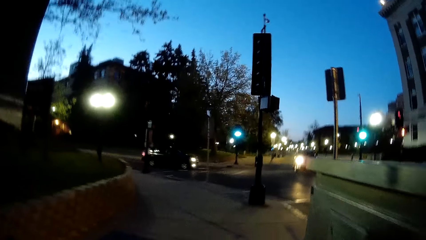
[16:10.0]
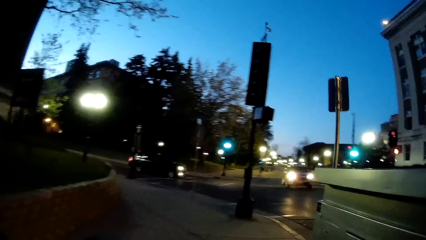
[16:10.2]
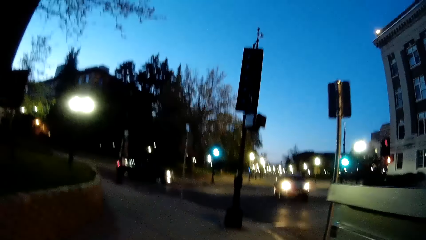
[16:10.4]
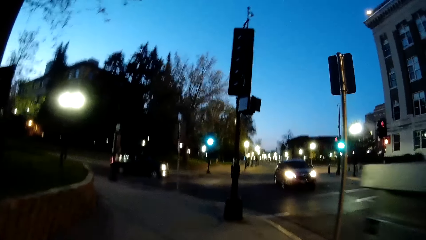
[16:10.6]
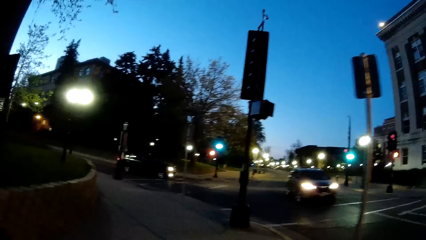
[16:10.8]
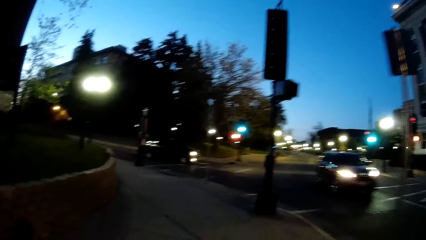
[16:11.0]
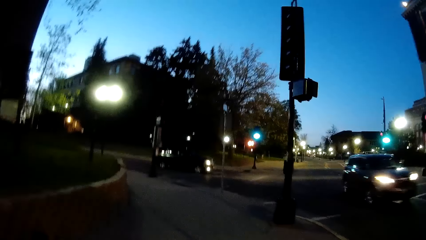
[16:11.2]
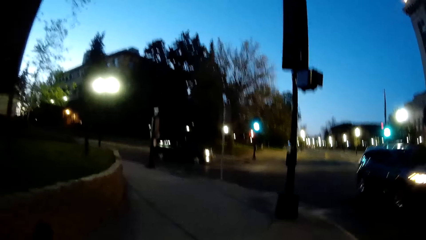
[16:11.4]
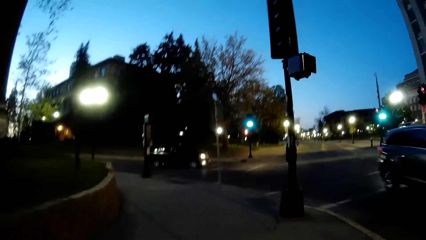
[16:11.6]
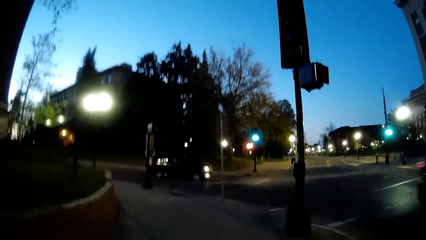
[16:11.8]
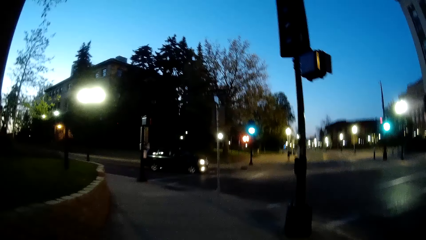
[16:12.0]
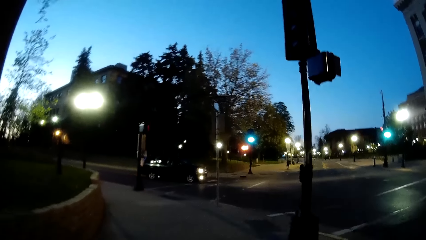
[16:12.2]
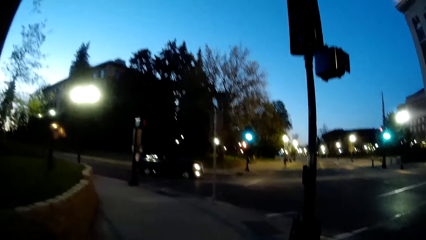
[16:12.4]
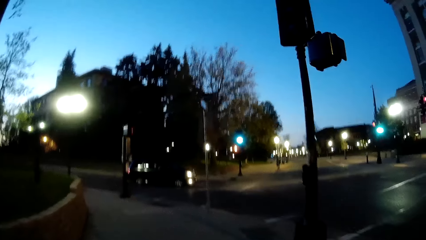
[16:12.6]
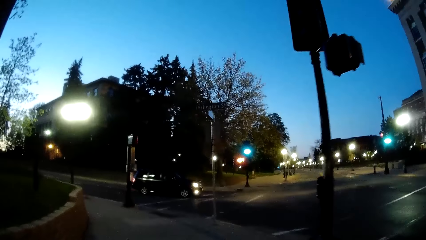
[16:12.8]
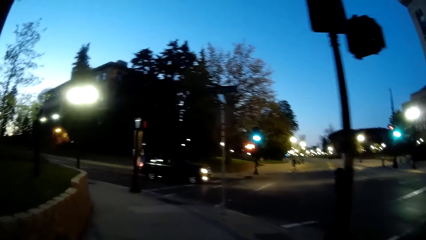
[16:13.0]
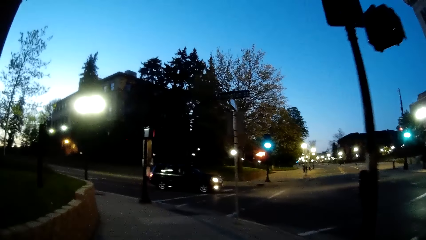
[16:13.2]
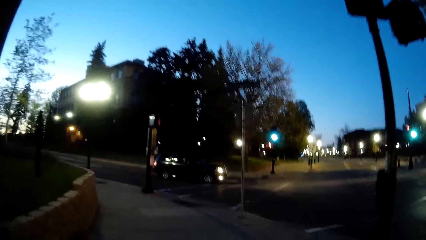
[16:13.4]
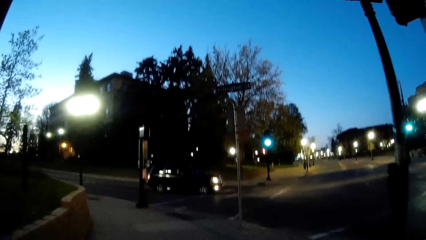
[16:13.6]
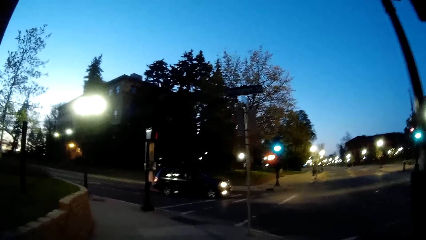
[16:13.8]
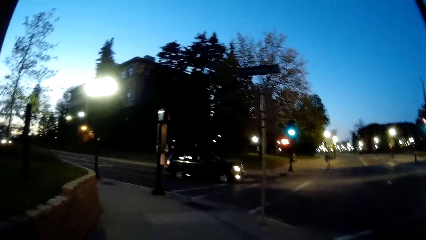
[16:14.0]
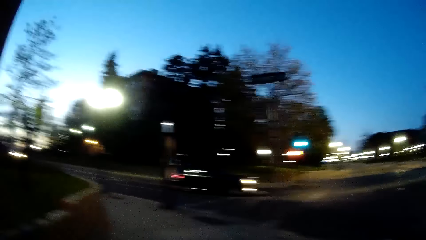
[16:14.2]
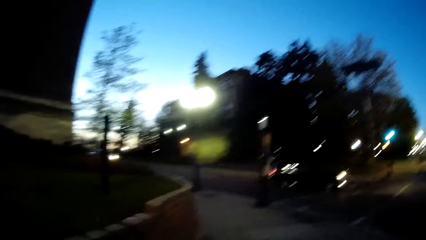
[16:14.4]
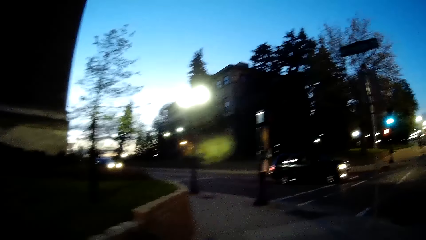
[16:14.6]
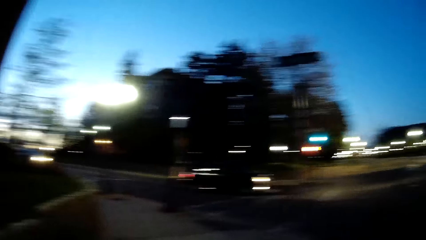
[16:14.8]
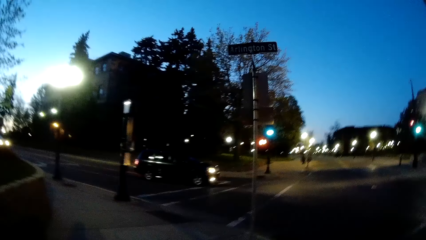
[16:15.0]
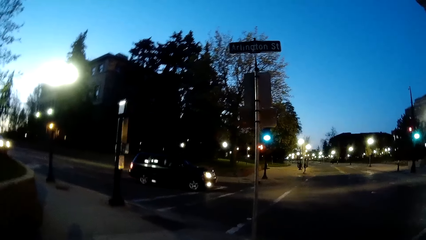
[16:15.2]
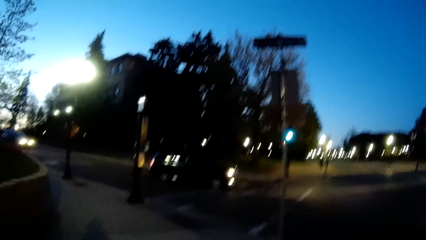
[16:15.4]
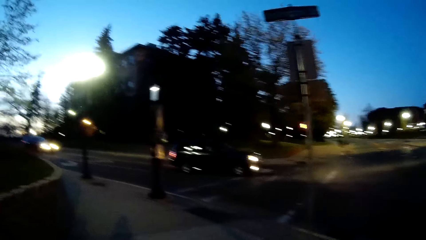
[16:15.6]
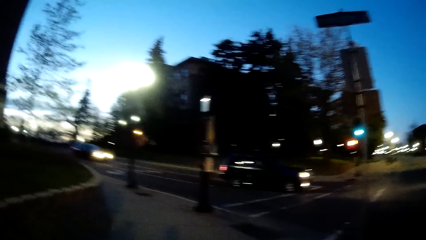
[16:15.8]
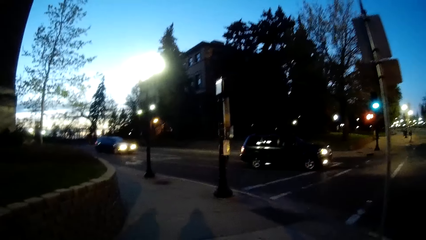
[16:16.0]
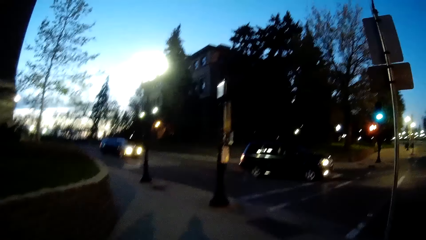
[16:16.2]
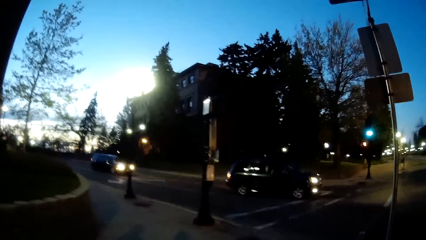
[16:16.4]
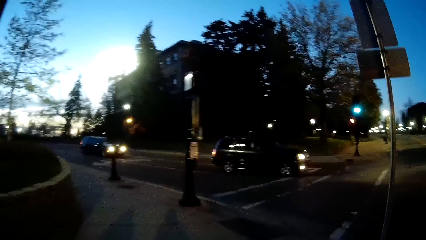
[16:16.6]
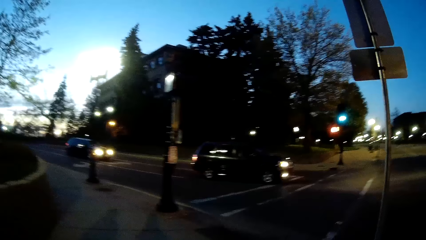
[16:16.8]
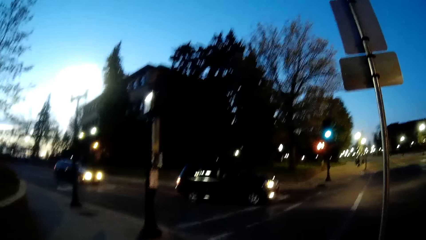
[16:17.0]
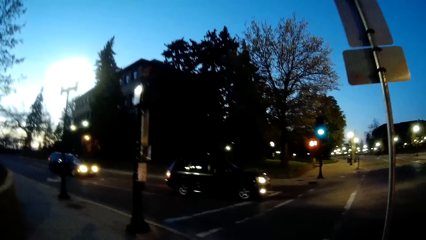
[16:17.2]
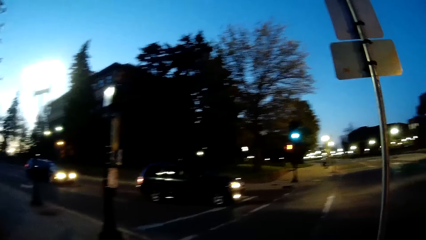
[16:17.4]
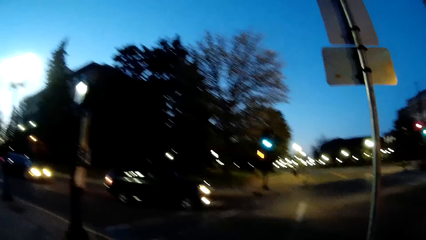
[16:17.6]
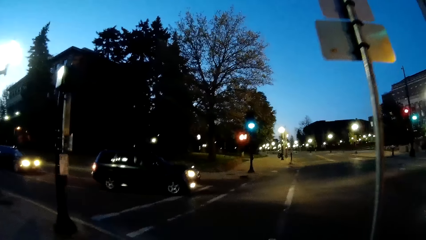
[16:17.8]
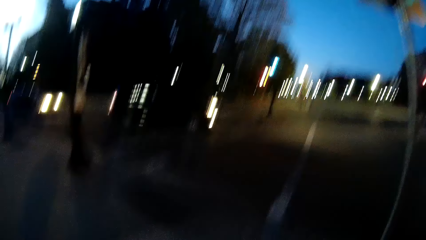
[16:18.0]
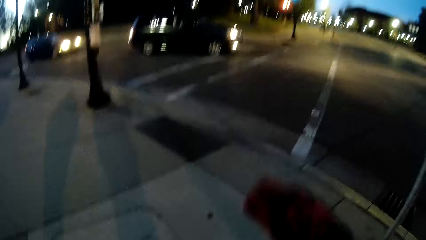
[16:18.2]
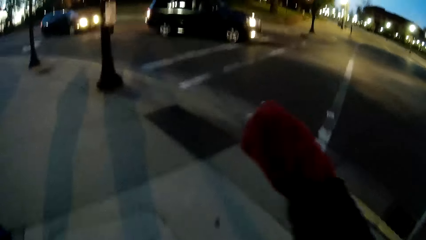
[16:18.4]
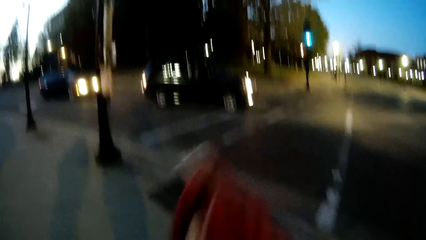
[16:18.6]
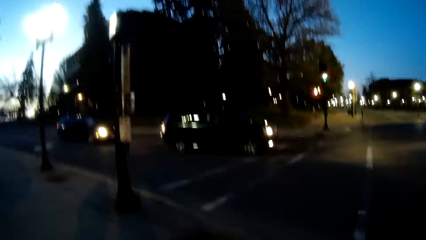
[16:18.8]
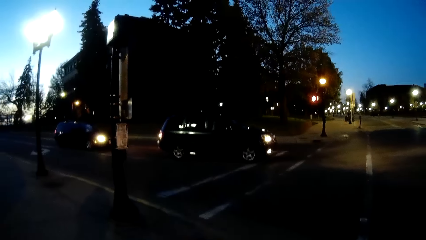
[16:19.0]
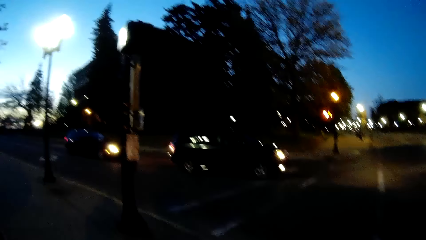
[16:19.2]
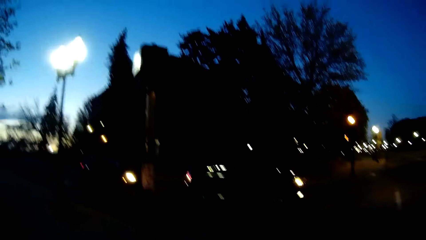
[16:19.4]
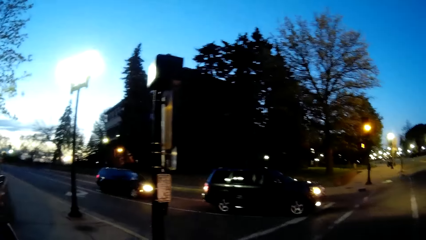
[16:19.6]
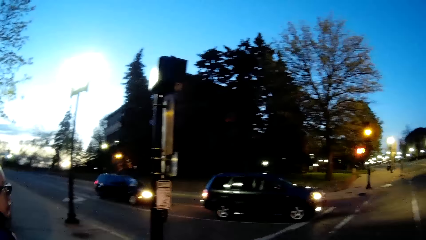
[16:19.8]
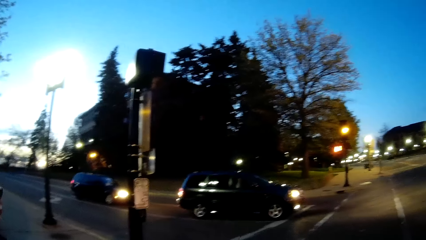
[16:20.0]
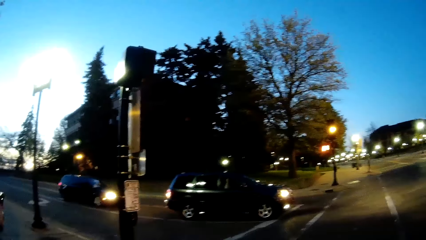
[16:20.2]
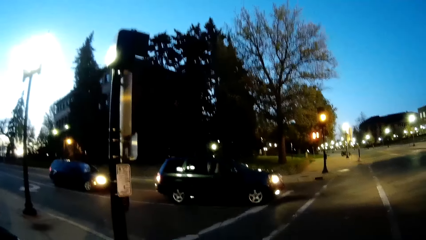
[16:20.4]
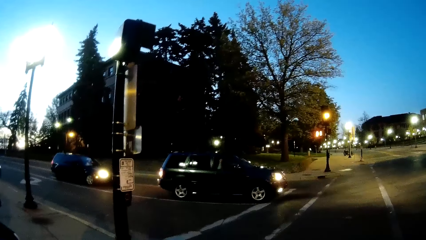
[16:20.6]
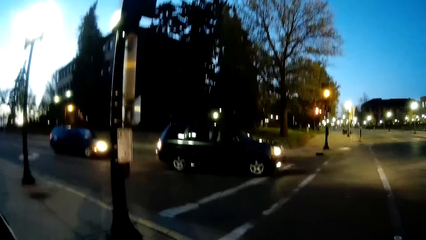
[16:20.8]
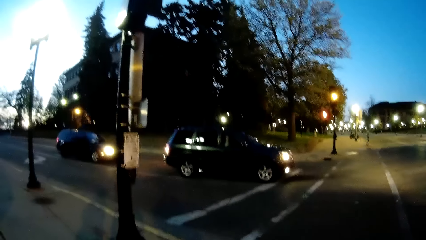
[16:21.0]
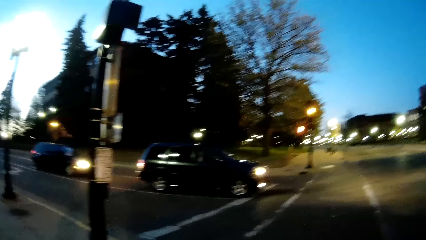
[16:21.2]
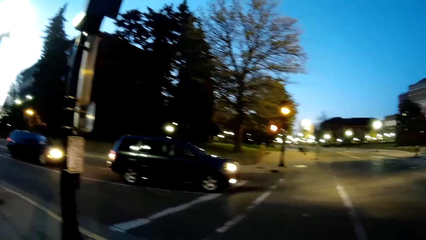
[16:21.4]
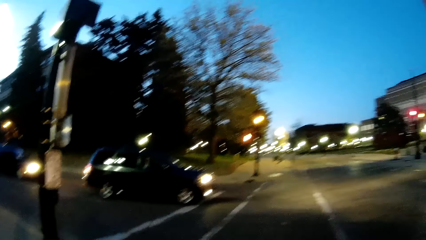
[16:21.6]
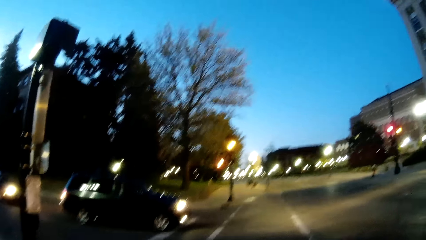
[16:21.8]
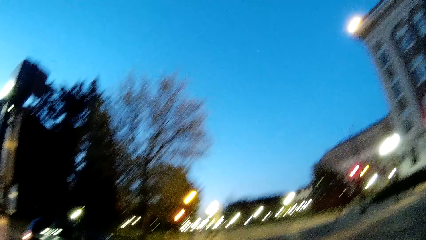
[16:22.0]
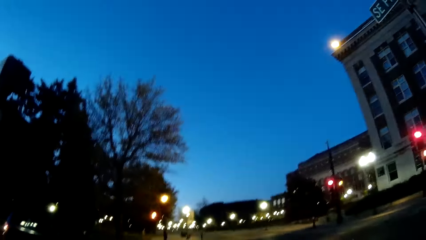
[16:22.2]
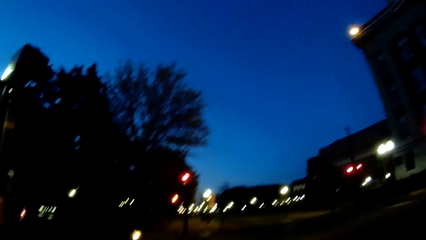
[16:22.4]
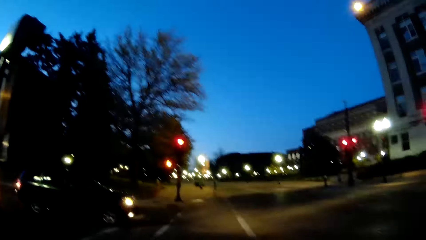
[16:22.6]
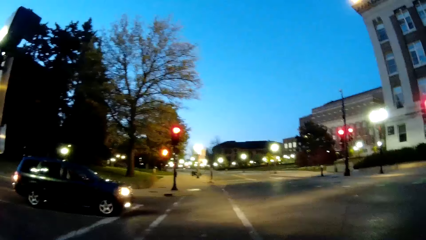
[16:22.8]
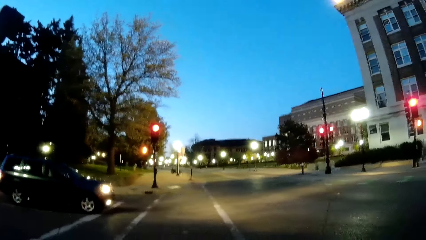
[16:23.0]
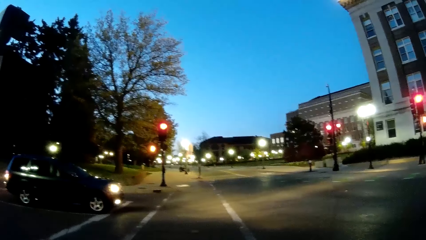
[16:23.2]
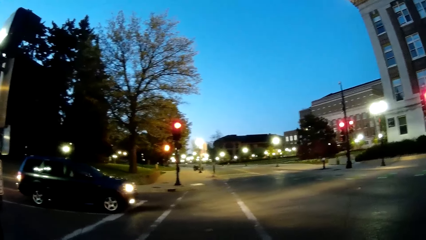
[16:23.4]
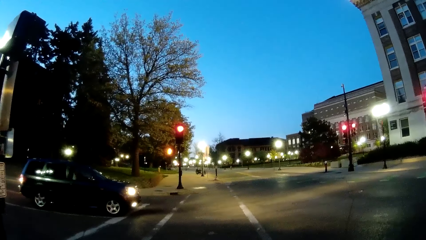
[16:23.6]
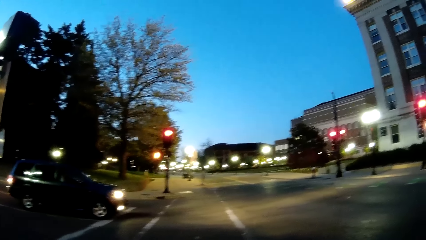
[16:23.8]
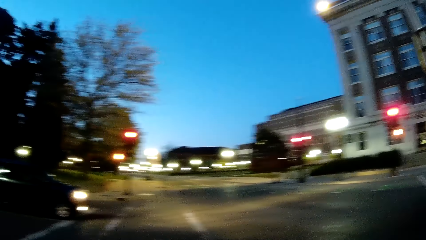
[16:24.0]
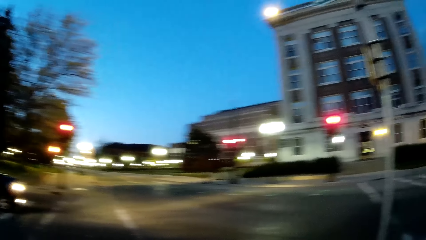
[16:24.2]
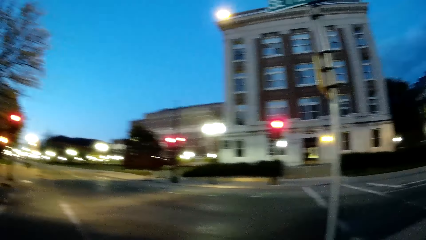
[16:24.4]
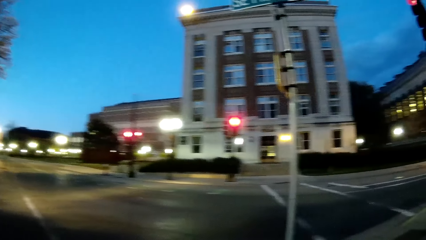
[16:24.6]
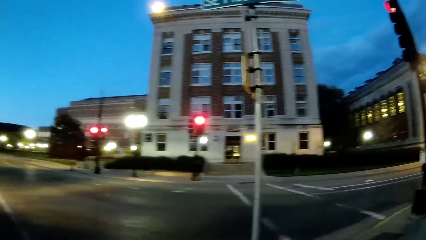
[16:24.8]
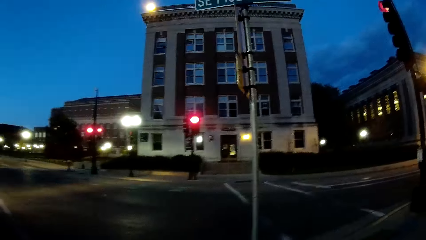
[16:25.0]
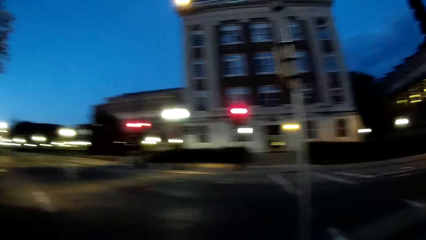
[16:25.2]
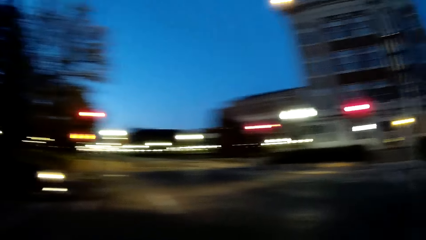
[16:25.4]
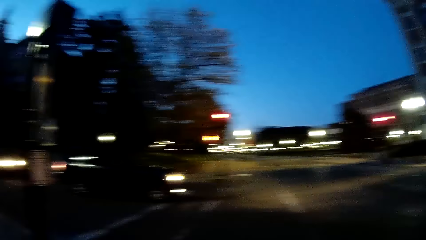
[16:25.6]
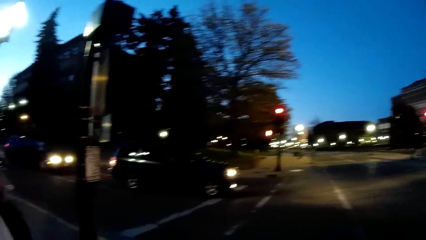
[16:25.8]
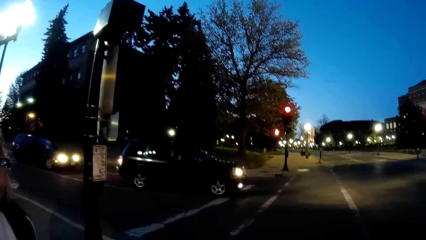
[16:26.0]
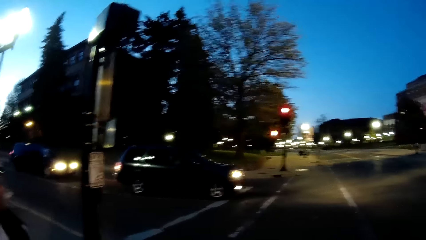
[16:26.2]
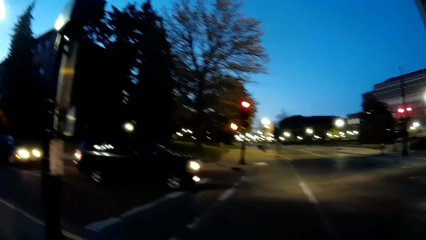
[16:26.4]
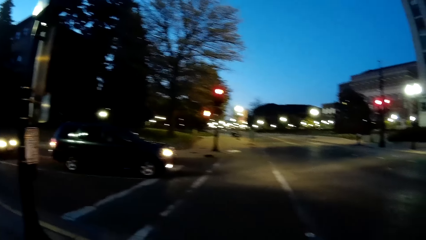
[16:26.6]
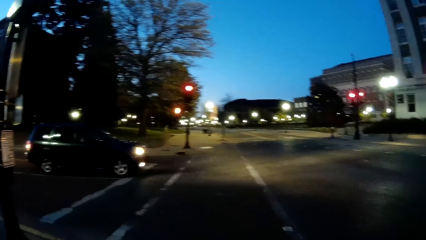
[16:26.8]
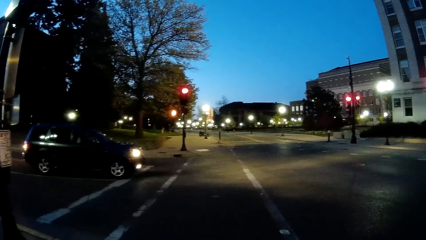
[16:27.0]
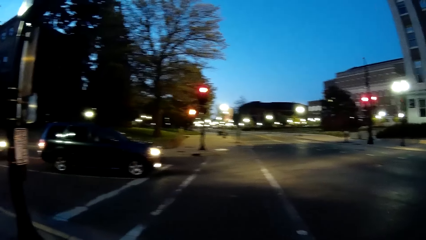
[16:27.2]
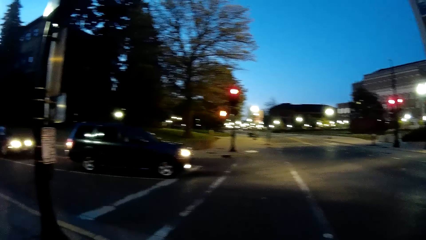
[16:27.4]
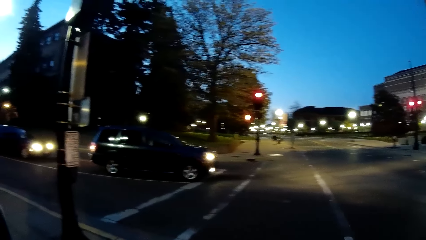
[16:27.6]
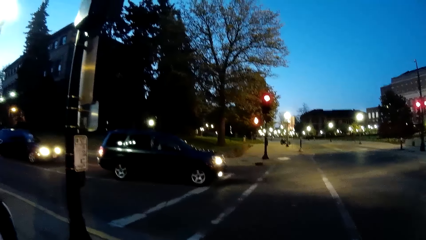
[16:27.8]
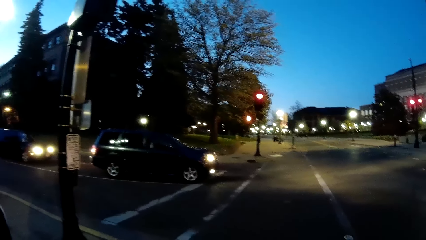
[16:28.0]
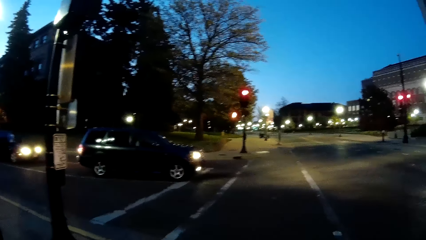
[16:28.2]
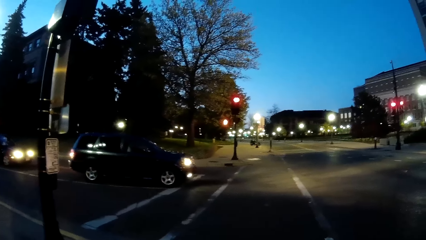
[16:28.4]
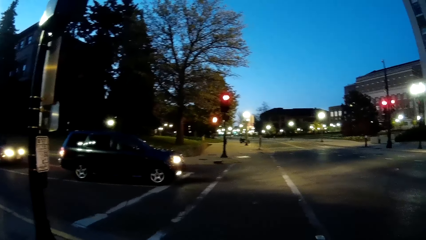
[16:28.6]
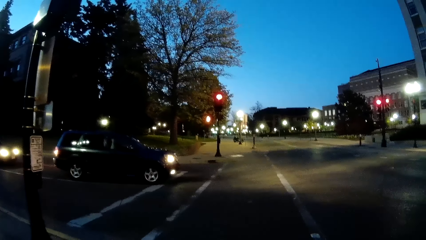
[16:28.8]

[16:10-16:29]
The camera wearer stands by the roadside with a girl. They raise the hand. They look at the car. They look at the girl. They look at the car. They look around. They look at the traffic lights. They look at the traffic lights again.
